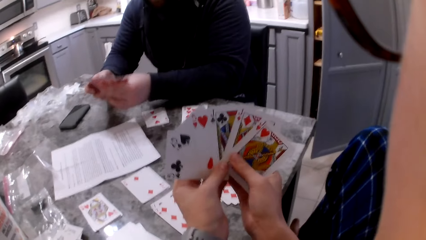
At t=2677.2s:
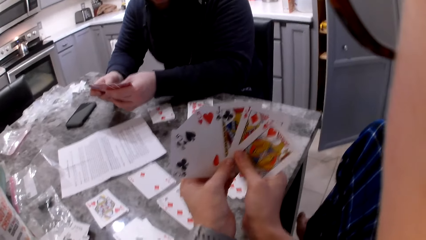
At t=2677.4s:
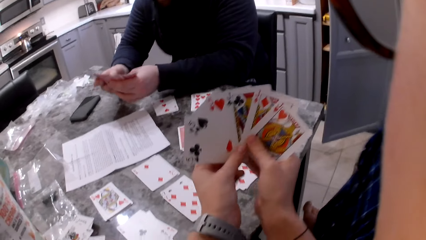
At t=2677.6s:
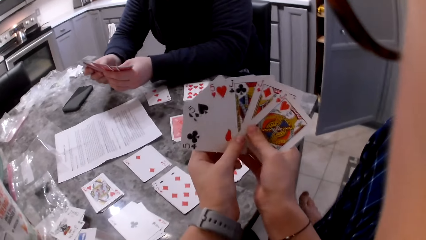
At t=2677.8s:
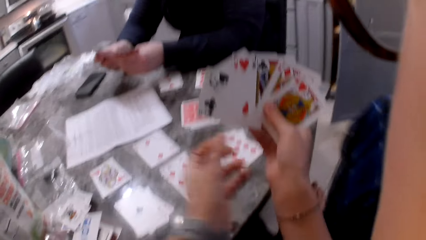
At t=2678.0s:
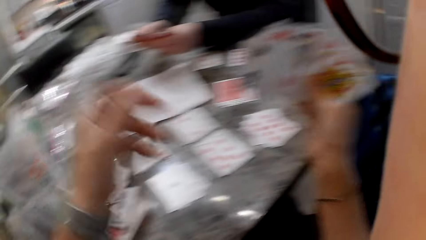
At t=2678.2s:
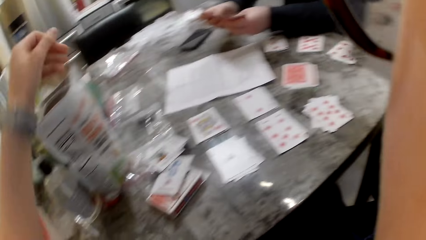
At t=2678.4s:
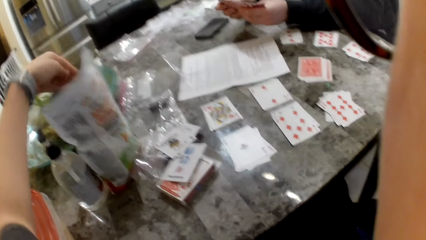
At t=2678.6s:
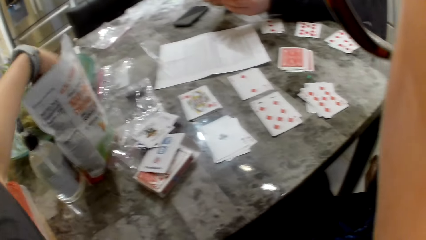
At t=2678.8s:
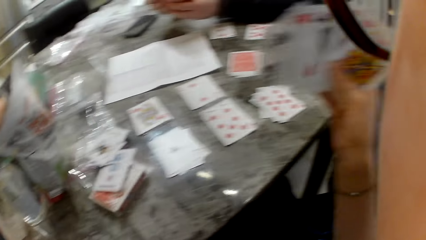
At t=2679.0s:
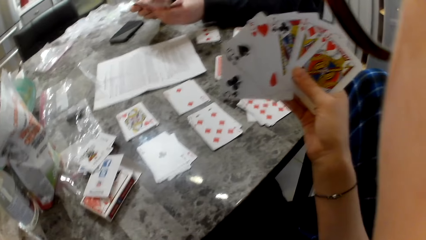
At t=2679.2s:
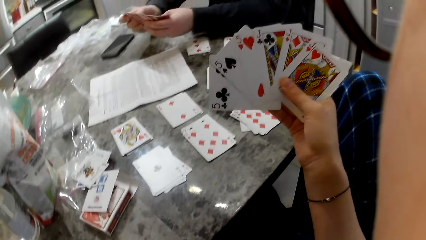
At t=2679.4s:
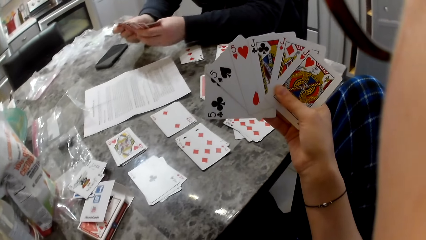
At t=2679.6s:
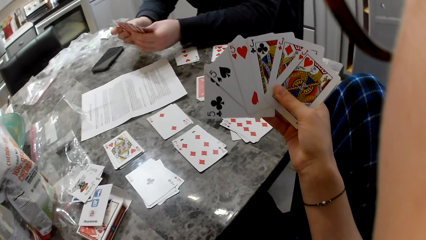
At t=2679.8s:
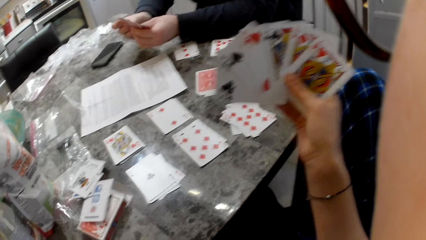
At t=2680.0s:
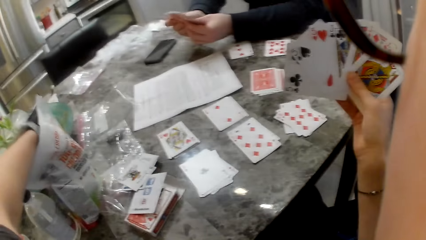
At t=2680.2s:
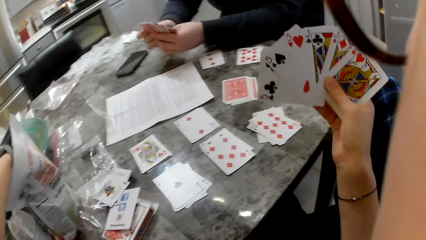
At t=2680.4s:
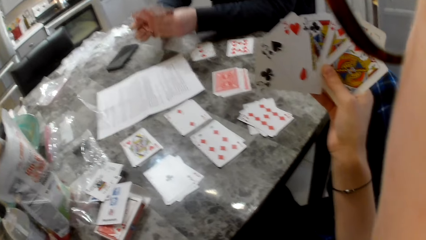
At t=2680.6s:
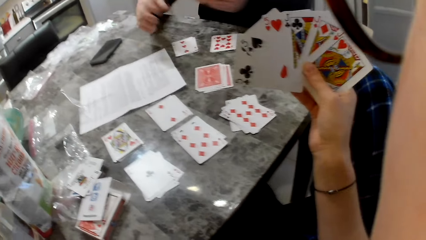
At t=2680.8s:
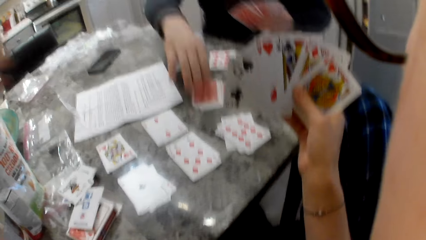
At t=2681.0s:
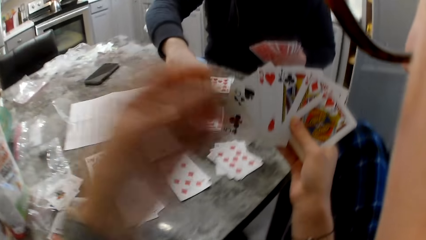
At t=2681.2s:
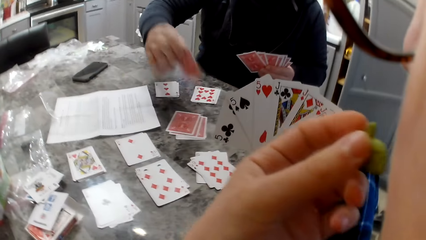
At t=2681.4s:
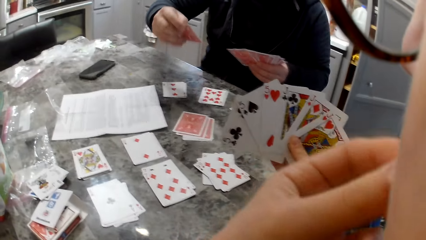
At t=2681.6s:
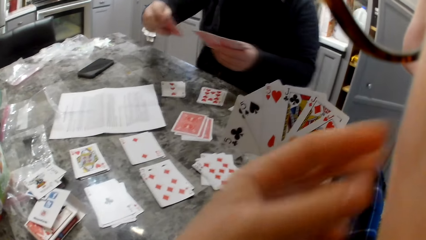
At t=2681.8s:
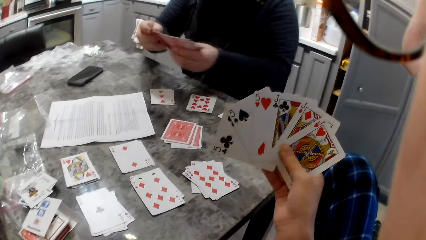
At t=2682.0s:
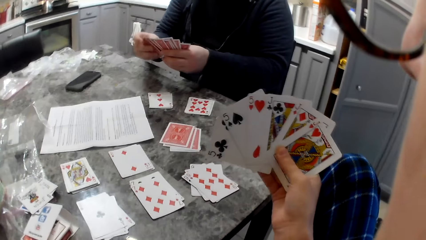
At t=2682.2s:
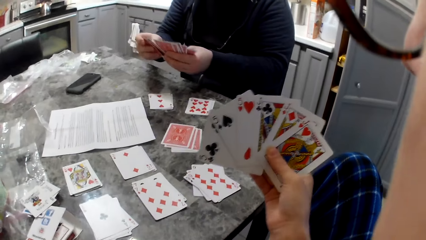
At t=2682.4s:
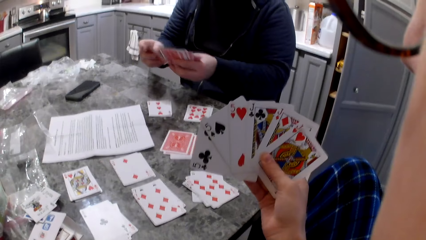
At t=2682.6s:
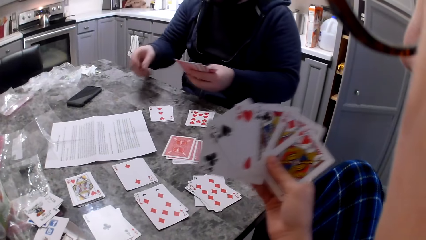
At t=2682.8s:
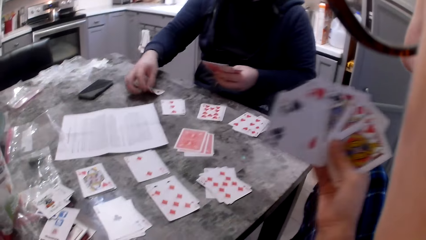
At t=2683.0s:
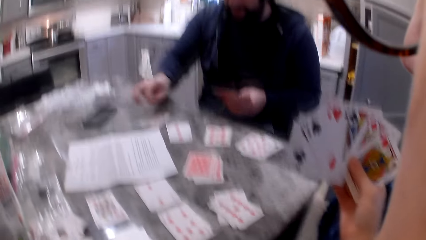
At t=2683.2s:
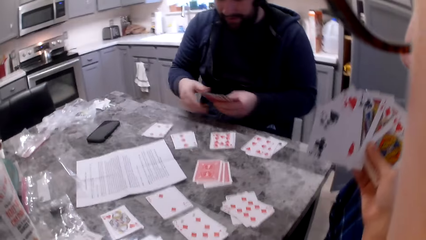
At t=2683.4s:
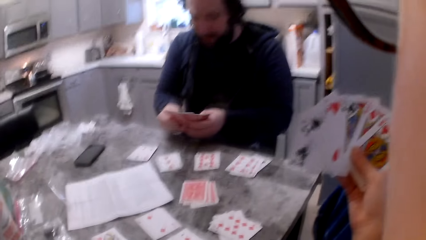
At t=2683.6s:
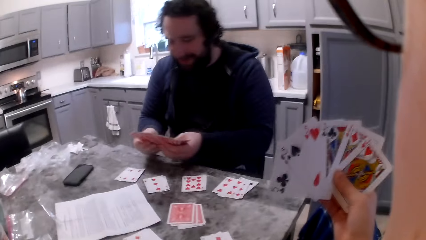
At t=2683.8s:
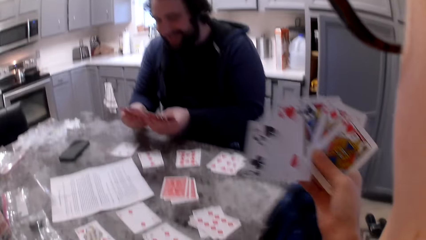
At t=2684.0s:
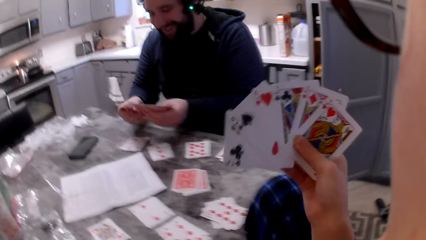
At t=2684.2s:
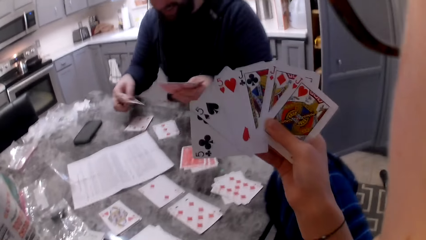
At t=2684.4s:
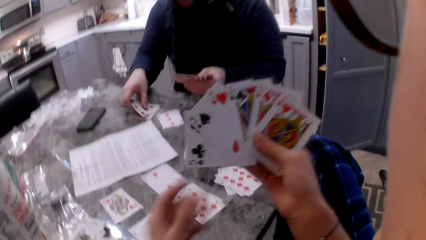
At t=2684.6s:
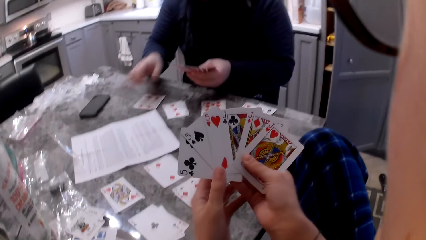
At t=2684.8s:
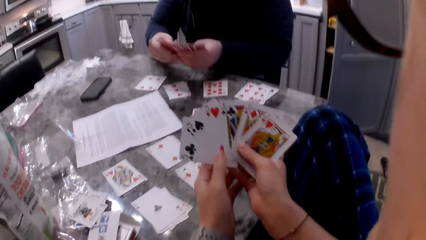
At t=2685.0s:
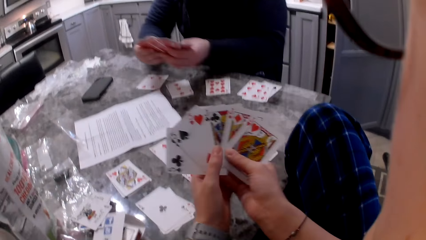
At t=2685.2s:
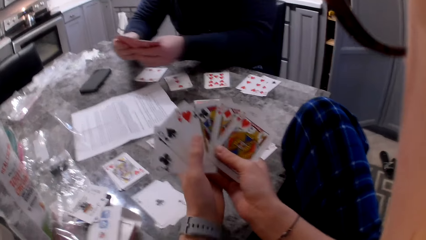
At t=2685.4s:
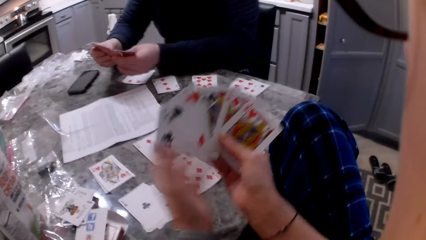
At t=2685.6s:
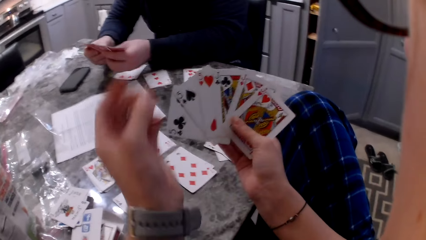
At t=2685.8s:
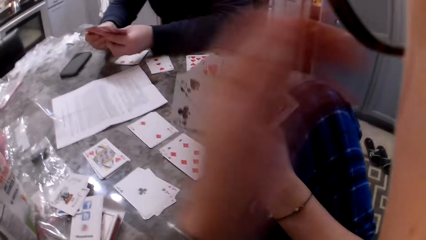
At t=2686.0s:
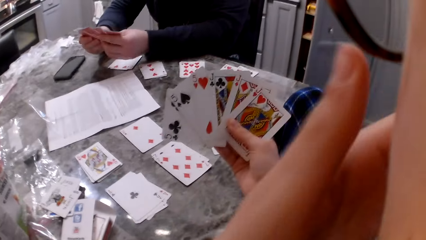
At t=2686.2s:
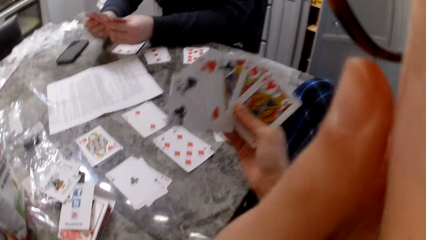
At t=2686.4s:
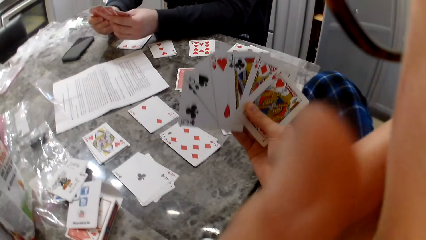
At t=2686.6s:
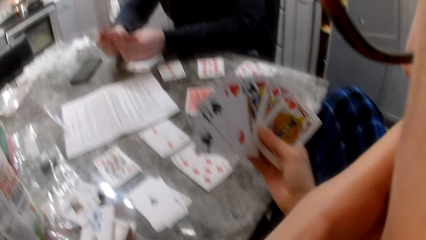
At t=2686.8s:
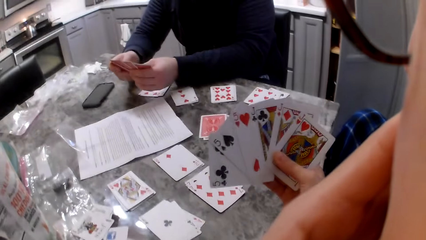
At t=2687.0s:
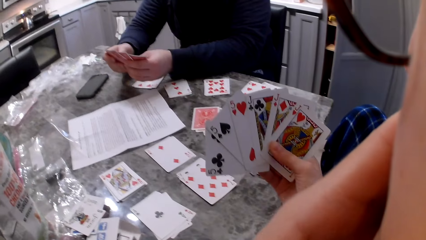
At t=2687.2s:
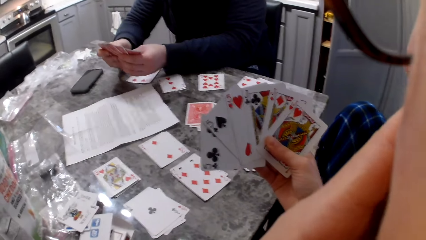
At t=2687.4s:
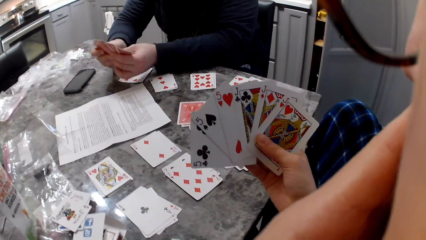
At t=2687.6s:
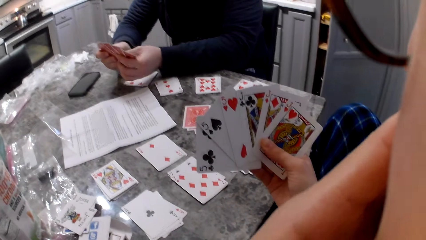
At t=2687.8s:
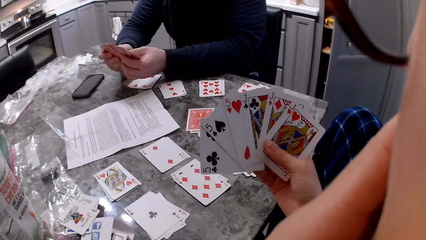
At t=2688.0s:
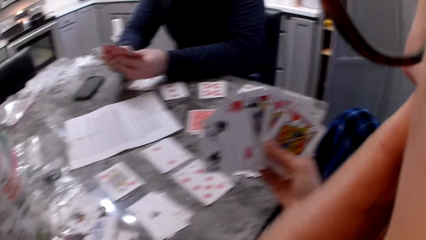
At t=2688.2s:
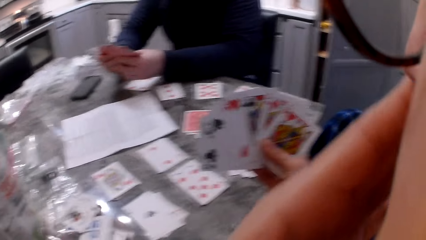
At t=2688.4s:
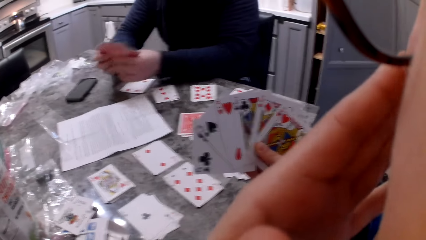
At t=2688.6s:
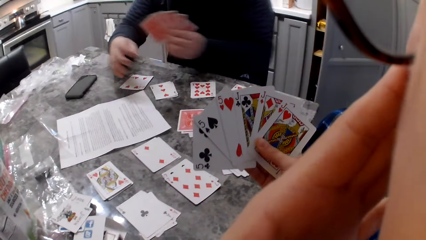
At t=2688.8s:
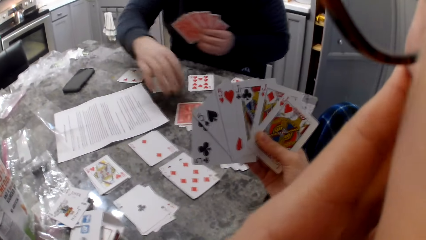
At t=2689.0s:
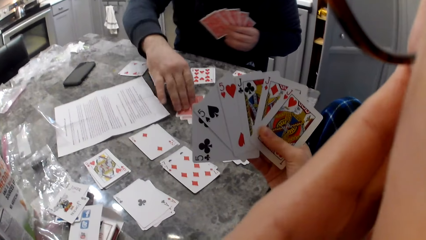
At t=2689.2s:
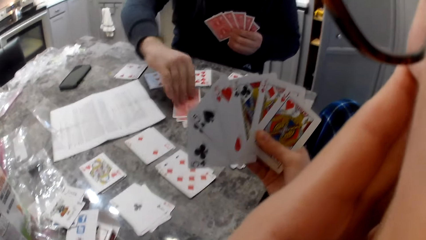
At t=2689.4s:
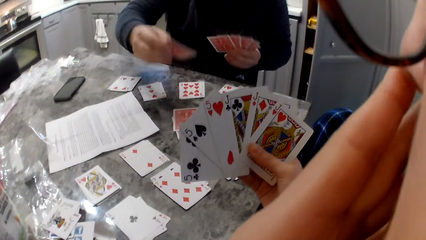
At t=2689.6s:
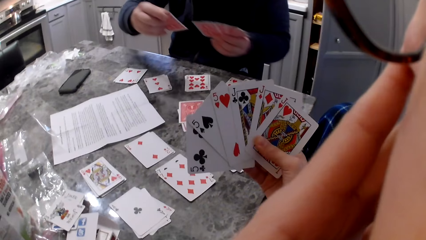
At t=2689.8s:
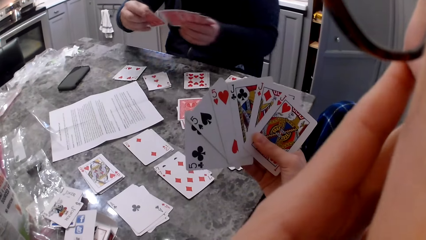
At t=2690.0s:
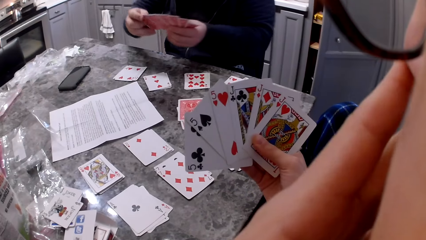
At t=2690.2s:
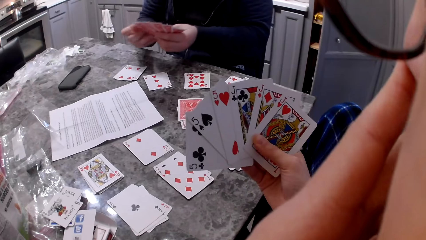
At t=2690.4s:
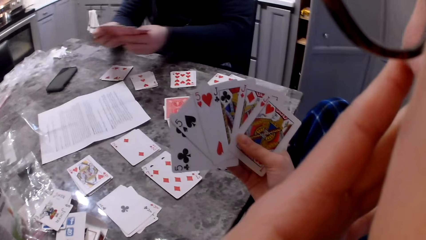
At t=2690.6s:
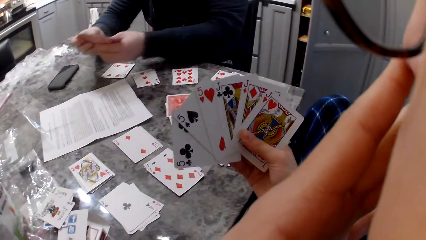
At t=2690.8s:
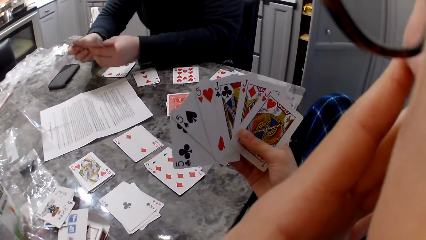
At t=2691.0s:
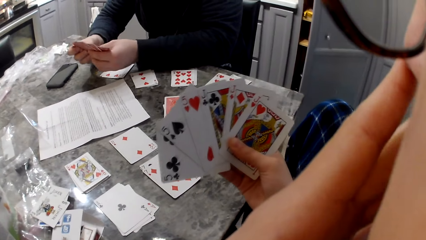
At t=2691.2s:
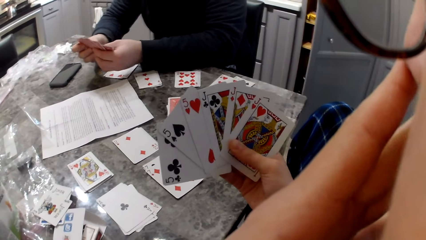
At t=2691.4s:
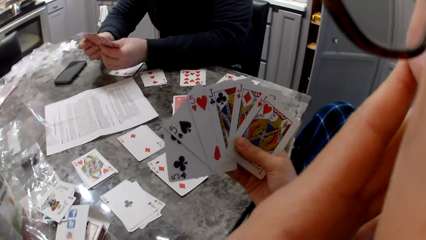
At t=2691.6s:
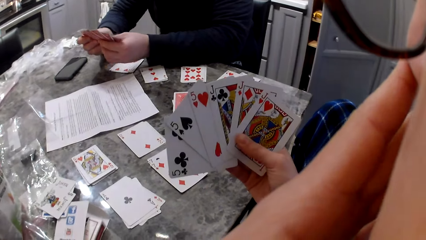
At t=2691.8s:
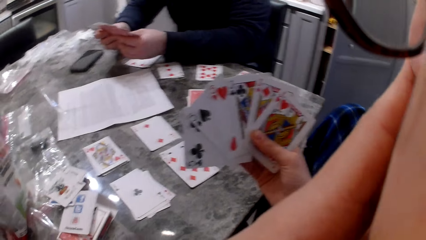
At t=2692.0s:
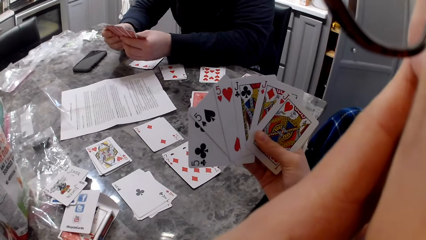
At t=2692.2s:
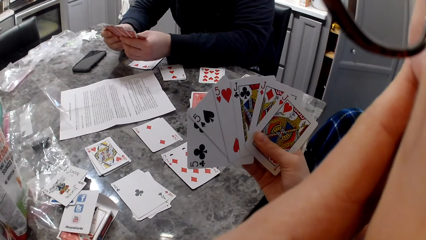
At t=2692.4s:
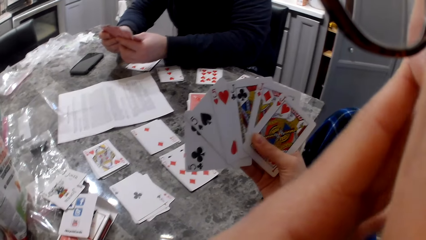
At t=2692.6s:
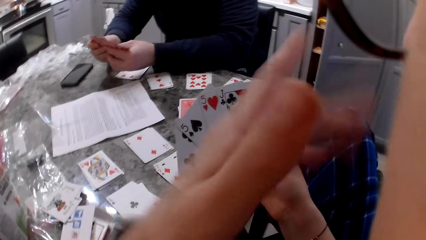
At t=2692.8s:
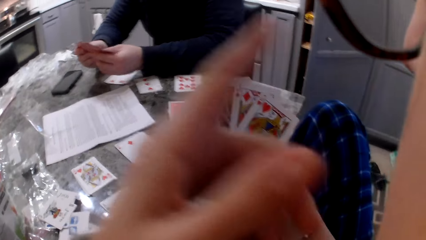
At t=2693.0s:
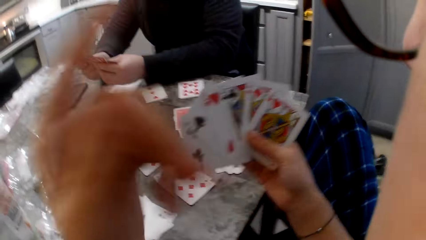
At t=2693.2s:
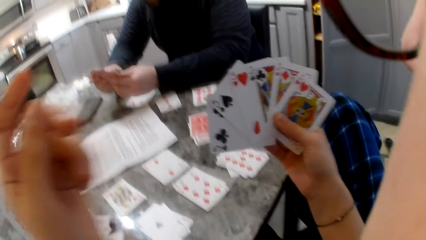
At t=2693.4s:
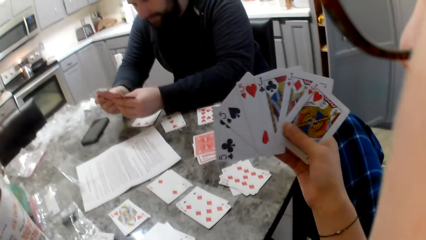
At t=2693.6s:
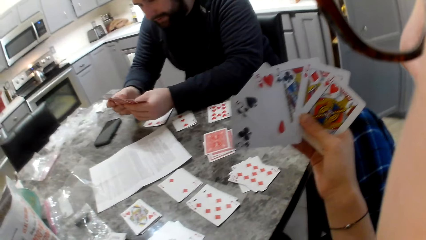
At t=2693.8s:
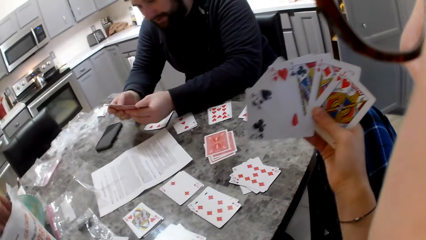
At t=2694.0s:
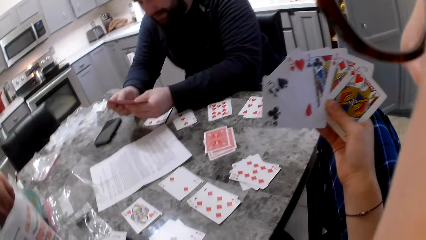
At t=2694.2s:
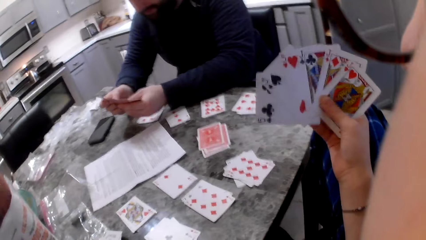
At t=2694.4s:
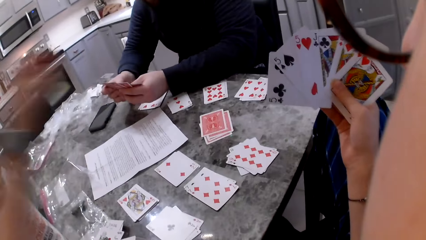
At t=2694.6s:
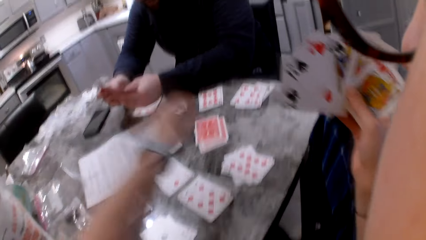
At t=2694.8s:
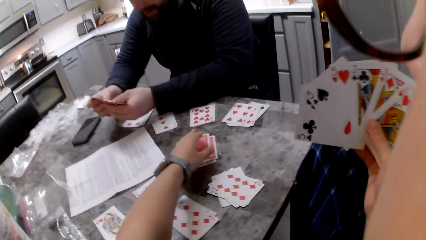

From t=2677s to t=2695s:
The camera wearer picks a snack, a cracker piece, from a snack bag on the table with her left hand. A man shuffles cards in his hands. The man picks a card on the counter with his right hand. The camera wearer puts the snack in her mouth. The man adds the card to his cards. The man drops the card on the counter. The man shuffles cards in his hands. The man picks a card with his right hand and drops the card on the counter. The man shuffles his cards in his hands. The camera wearer lifts her hand to her face. She holds her hand on her face. She touches her face. The man shuffles cards in his hands. The man picks a card on the counter with his right hand and adds the card to his cards. The man shuffles his cards in his hands. The camera wearer gestures and moves her hand. The man shuffles cards in his hands. The camera wearer holds the pack of fish crackers on the table. She touches the snack bag.
